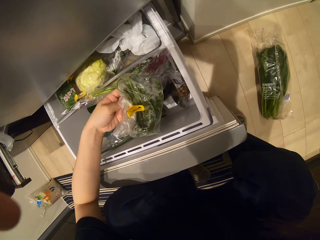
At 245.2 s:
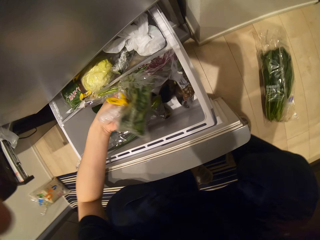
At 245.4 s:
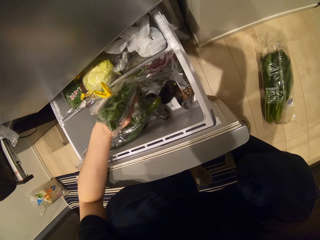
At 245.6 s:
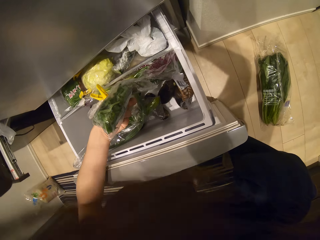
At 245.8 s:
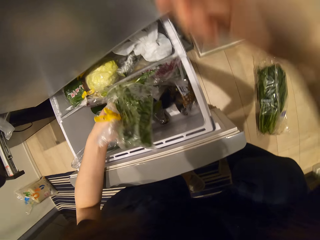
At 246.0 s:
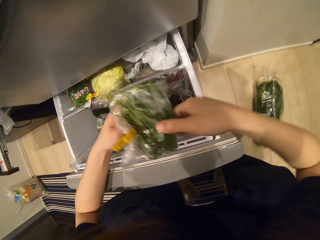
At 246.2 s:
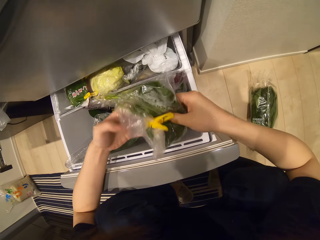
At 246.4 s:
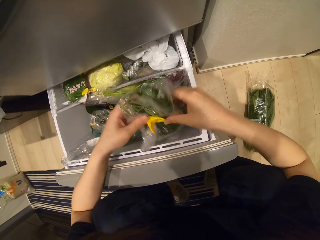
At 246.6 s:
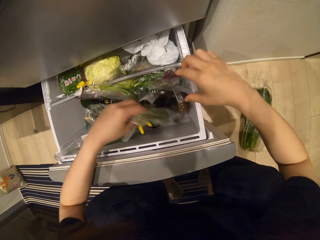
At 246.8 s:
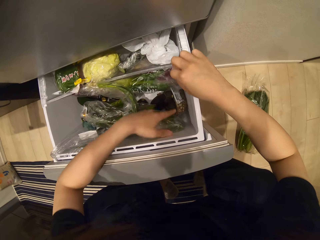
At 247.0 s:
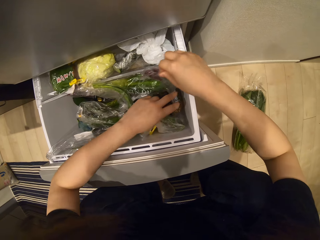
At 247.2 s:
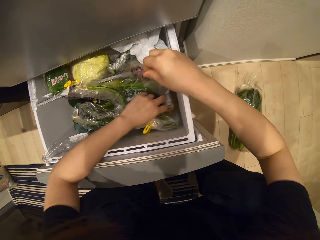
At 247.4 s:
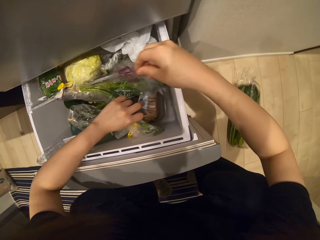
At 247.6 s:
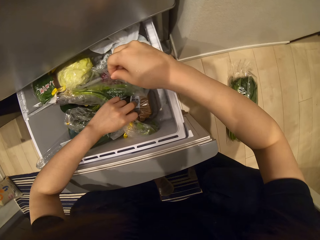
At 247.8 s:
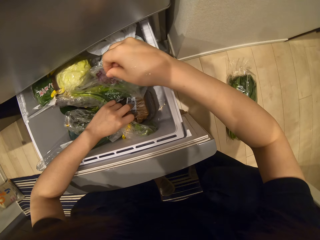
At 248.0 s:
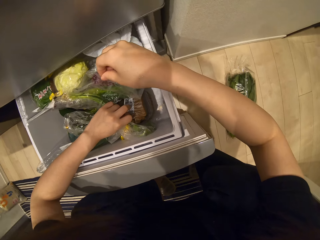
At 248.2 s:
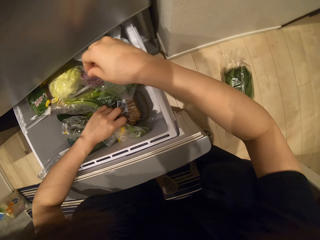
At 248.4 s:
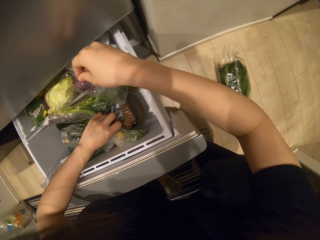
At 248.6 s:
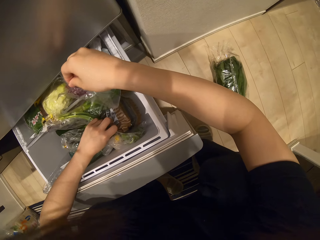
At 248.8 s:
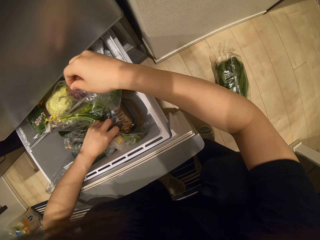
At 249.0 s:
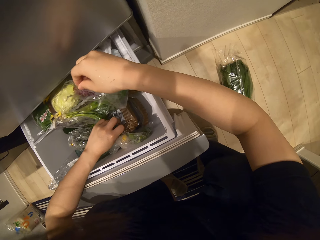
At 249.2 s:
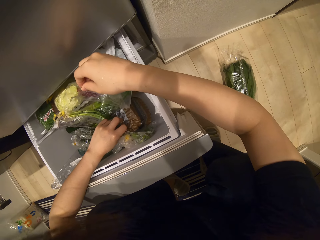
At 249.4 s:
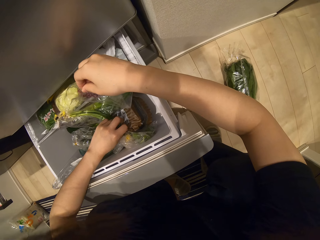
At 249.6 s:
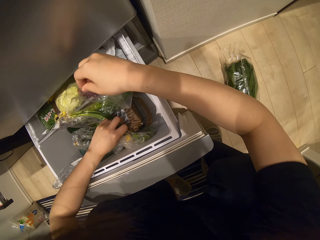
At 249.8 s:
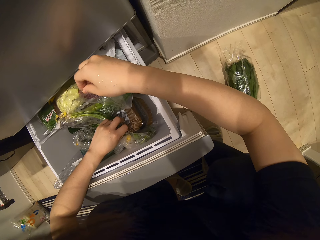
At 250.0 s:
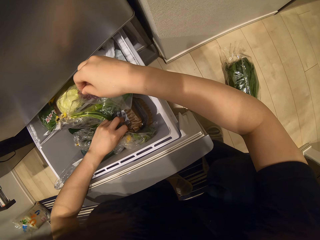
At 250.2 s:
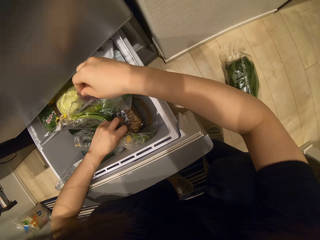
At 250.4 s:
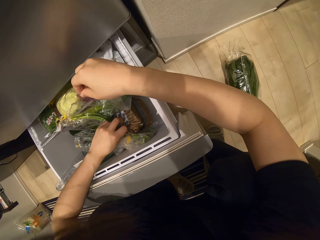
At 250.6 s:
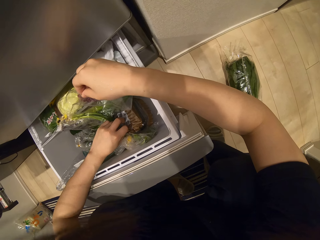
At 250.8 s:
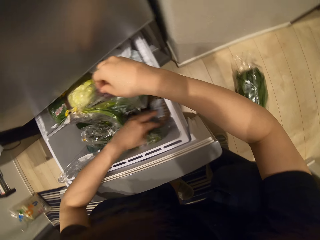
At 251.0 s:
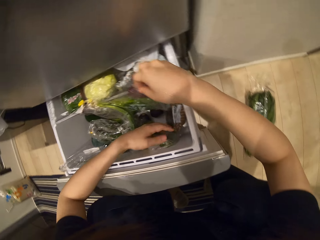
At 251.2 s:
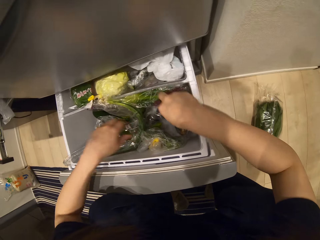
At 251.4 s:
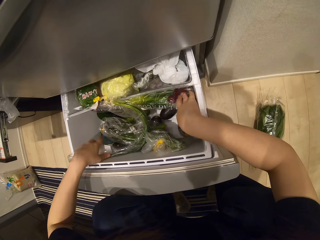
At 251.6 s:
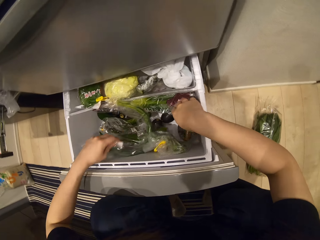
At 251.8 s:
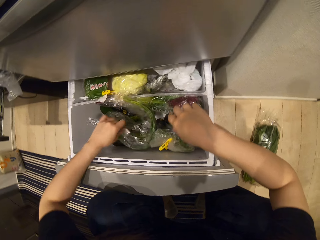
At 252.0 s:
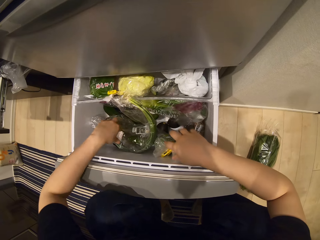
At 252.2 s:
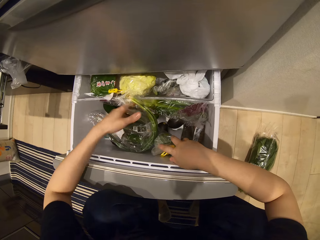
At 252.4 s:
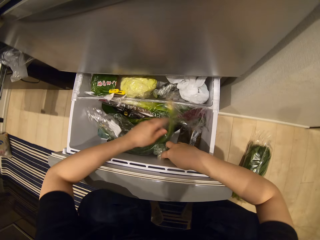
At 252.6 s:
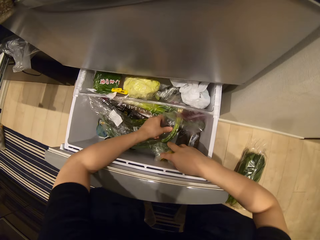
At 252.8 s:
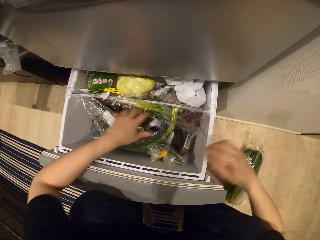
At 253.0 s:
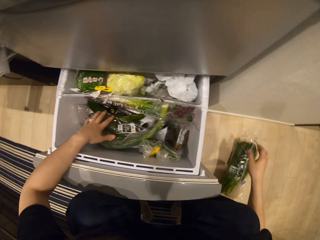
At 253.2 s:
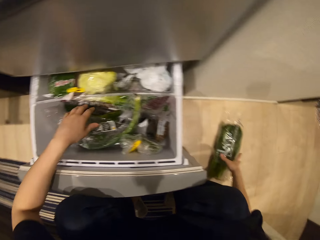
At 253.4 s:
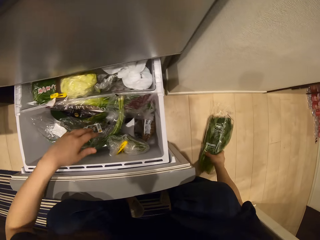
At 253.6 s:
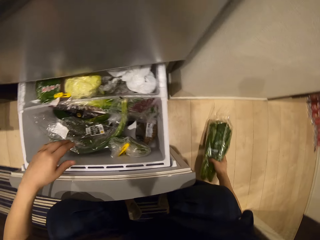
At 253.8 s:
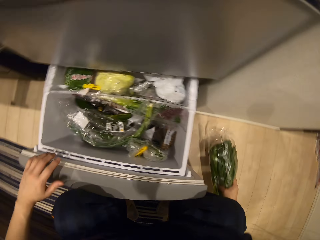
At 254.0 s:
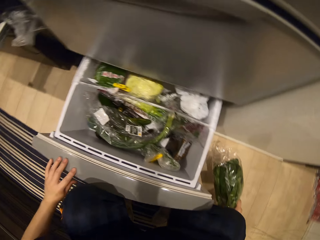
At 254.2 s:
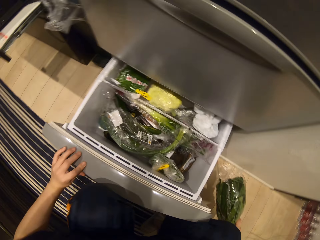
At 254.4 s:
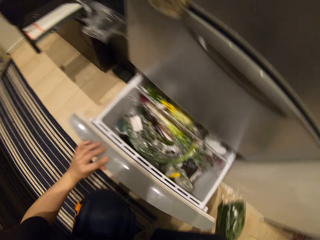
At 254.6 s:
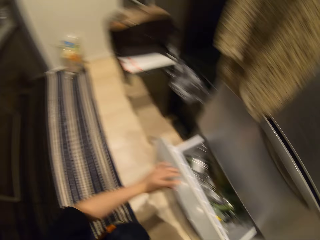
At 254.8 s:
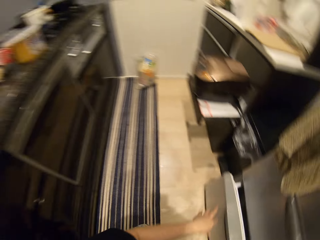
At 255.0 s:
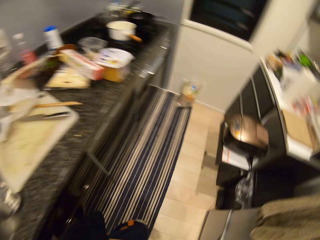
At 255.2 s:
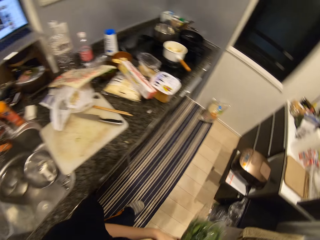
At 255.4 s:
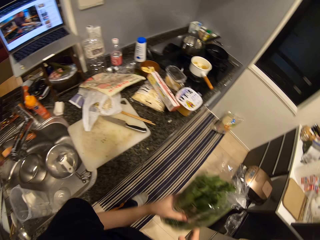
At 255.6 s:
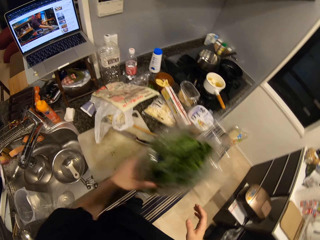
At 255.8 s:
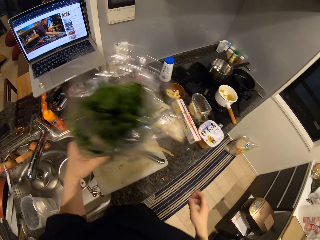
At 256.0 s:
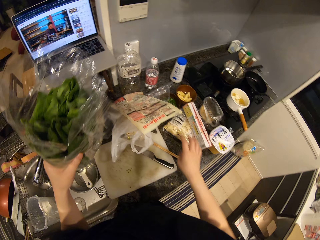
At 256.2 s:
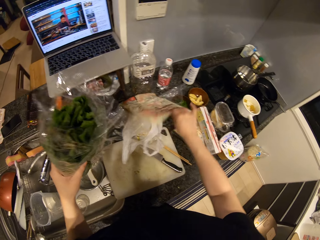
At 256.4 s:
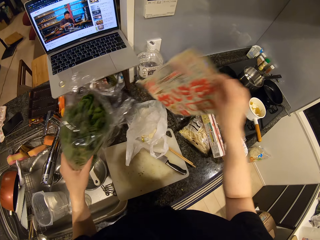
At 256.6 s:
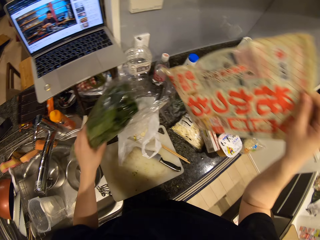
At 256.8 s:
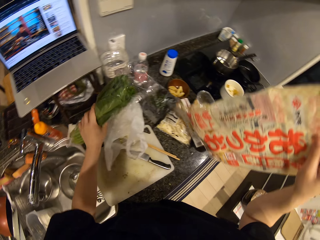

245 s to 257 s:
The camera wearer holds the camera. They stare at the vegetables. They align the vegetables. They pick the lettuce from the floor. They close the fridge. They pick a nylon.

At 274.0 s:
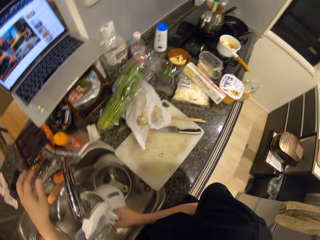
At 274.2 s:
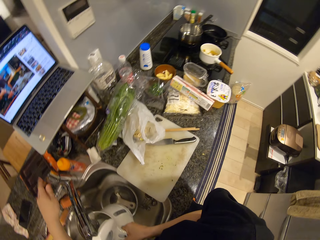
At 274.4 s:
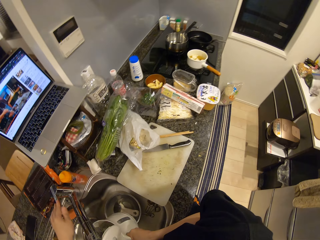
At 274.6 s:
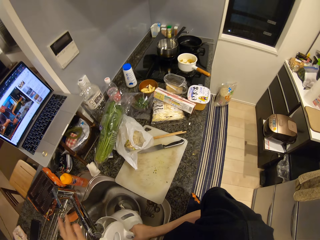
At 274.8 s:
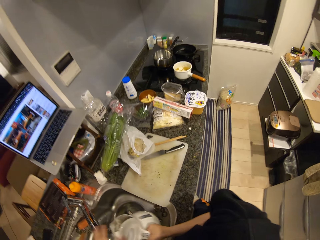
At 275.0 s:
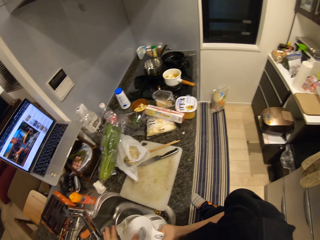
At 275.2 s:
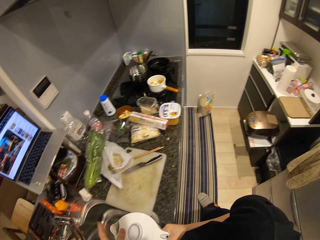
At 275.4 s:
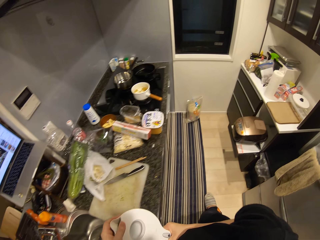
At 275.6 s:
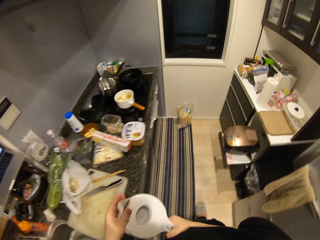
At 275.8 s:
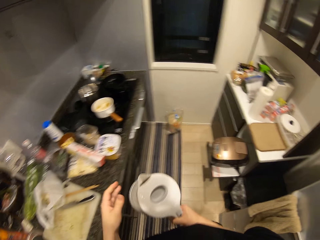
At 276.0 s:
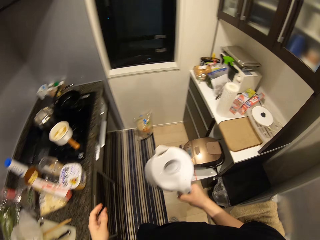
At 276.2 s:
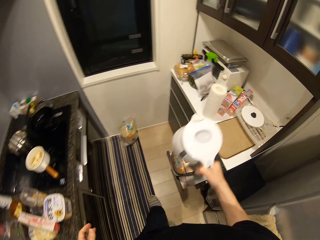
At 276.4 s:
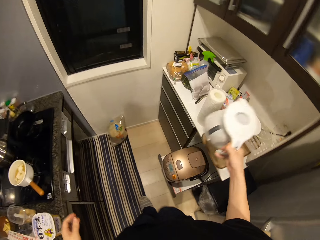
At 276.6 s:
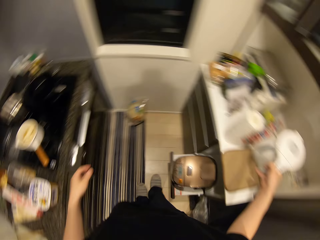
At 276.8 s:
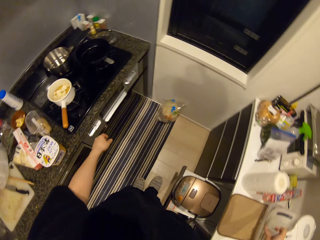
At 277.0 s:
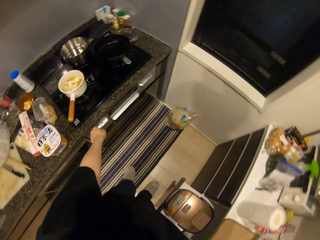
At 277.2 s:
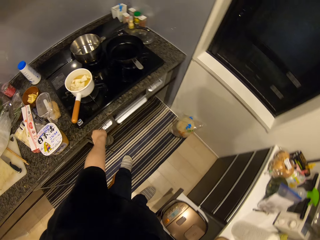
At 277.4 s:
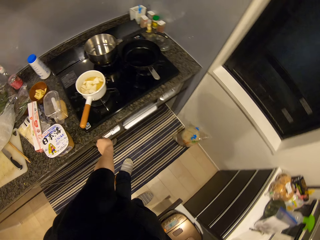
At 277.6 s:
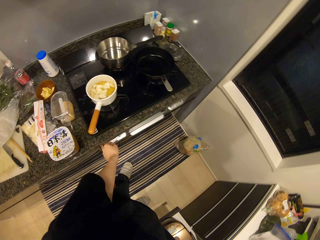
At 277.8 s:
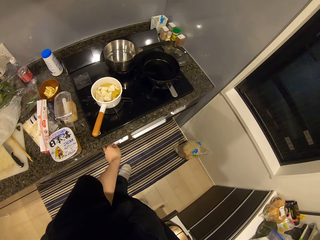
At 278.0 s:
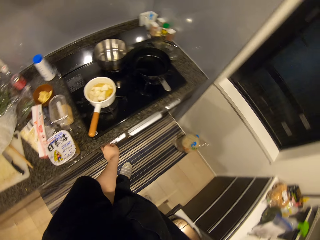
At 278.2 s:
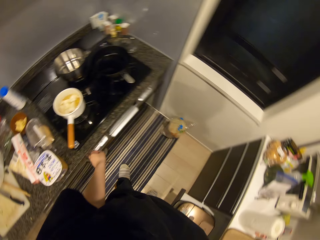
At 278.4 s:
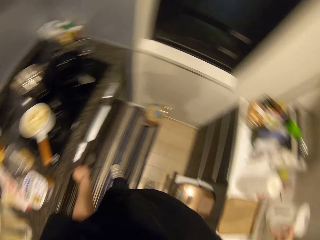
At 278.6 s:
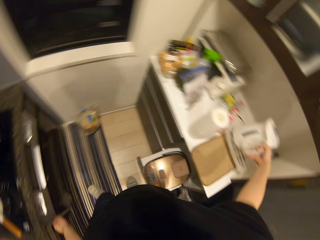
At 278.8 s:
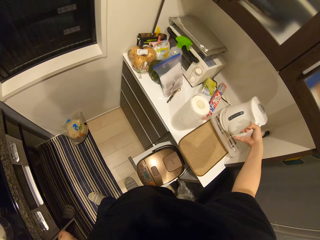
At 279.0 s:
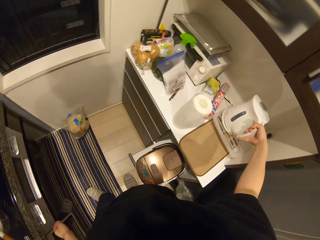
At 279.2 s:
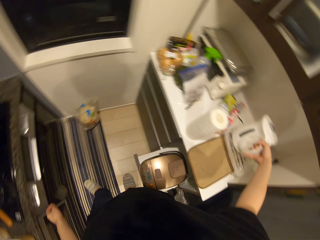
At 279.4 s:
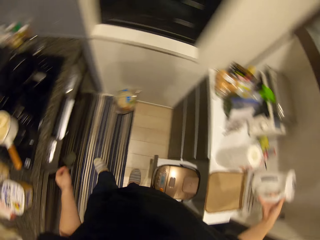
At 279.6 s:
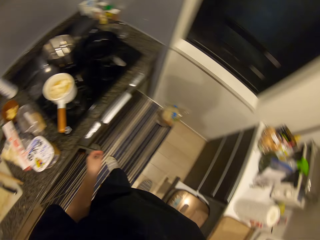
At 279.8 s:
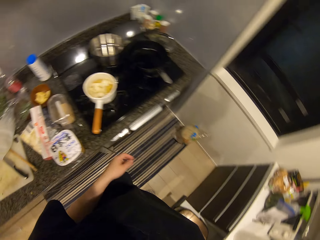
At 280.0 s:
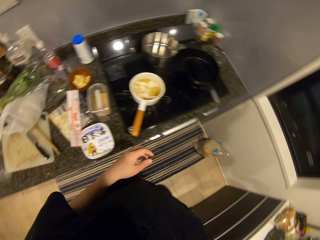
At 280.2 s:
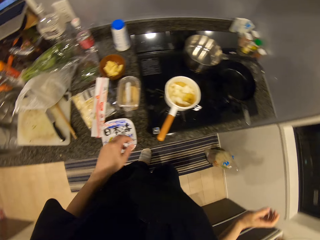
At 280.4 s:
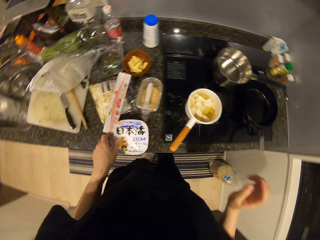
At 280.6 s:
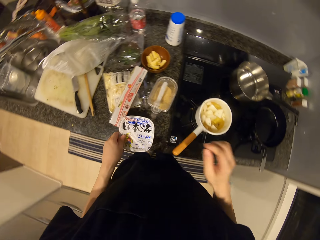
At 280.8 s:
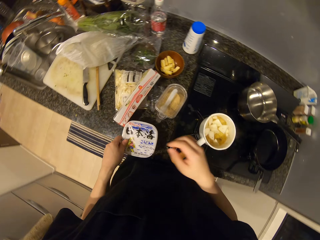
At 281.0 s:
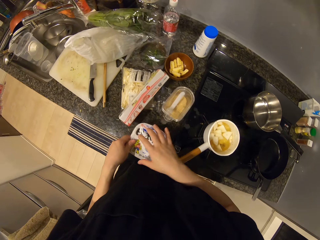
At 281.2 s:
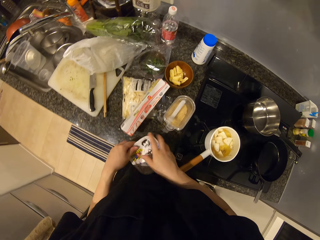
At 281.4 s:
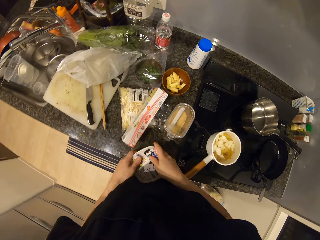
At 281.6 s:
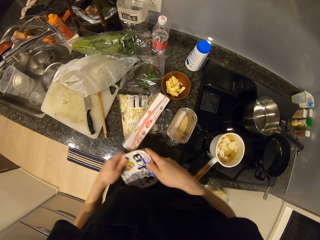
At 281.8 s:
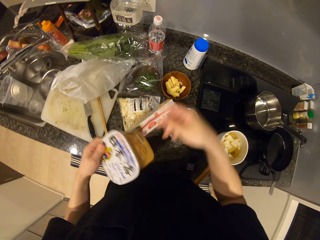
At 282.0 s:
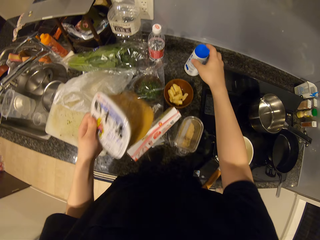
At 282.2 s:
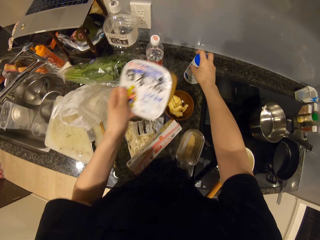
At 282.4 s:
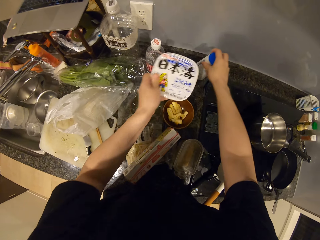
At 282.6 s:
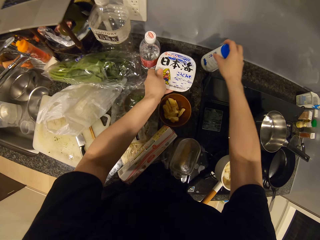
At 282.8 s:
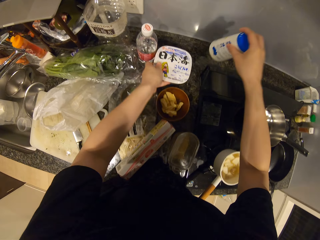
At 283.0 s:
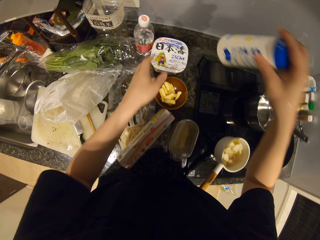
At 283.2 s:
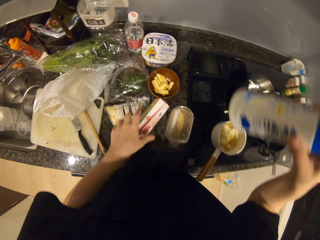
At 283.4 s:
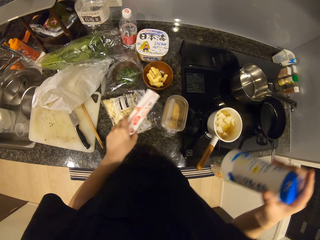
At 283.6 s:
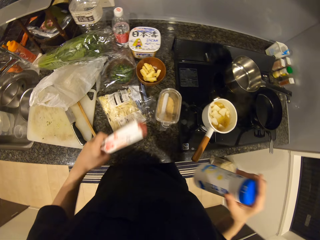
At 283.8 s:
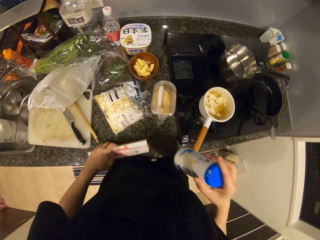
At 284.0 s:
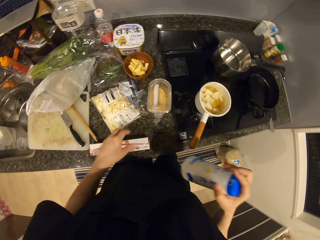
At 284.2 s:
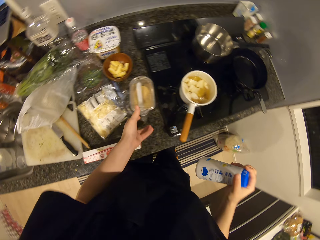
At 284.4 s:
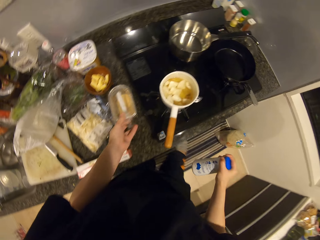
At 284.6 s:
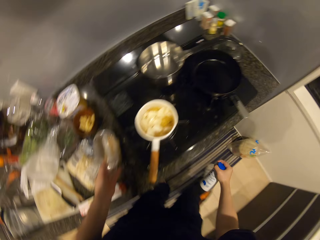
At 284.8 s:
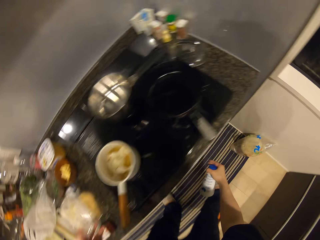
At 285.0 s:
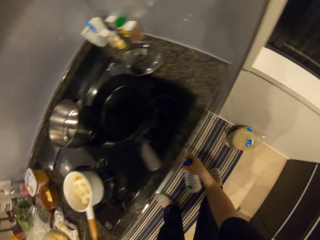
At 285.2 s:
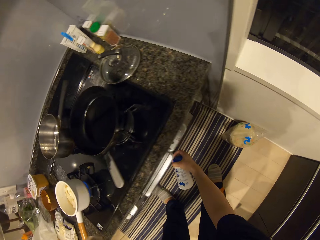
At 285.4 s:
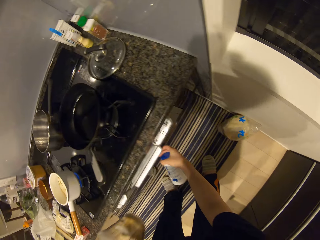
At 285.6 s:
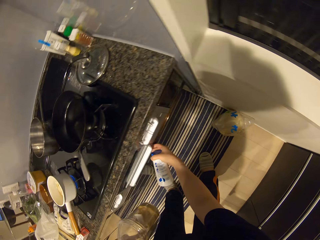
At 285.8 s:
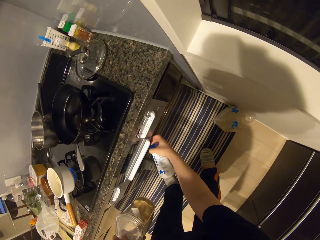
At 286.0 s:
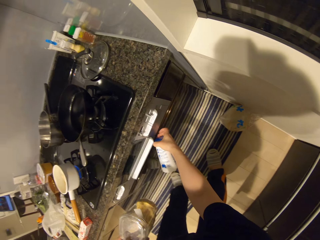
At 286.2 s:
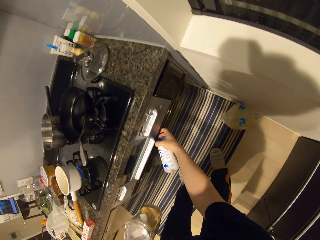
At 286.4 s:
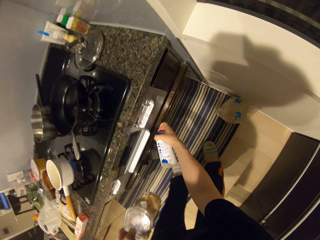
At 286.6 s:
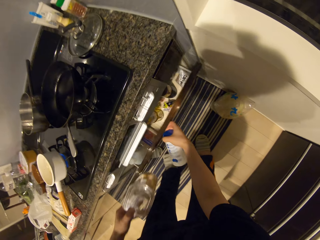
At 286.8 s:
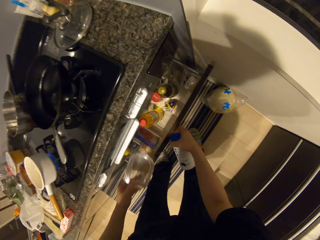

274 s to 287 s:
The camera wearer closes the water tap. They walk around. They drop the electric kettle. They touch the cooker. They fix the kettle to the main base. They turn on the gas cooker. They pick the can of turmeric. They push the container aside. They drop the can of turmeric. They pick a can of salt. They pick the cling film. They pick up a bottle. They drop the cling film. They carry a container of seasonings. They put the bottle in the drawer.
